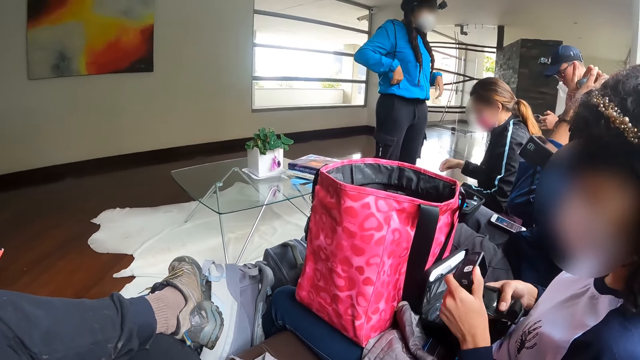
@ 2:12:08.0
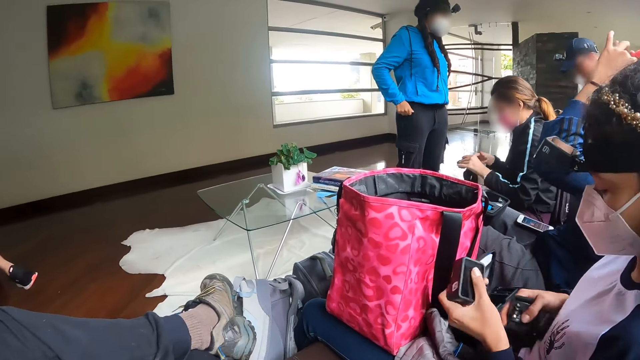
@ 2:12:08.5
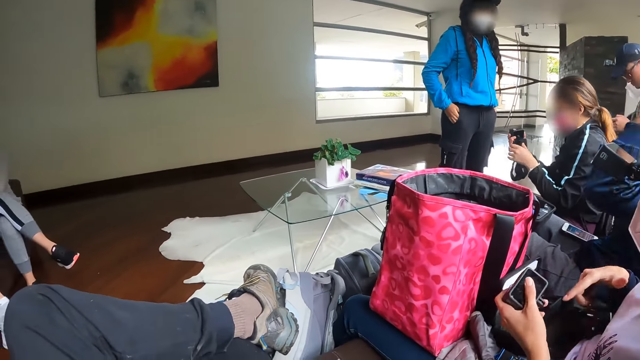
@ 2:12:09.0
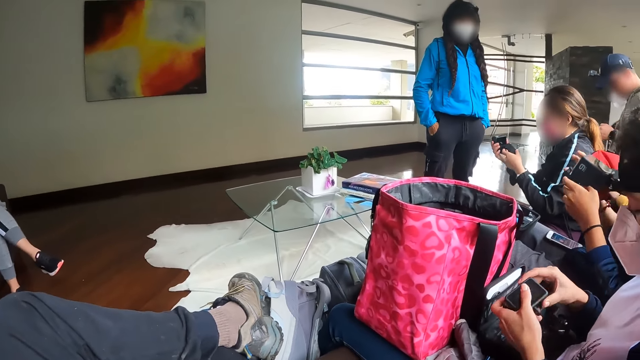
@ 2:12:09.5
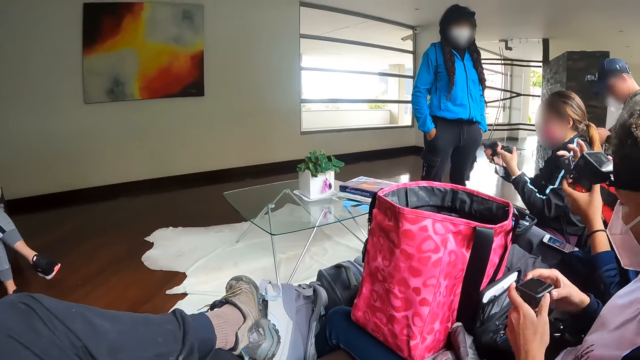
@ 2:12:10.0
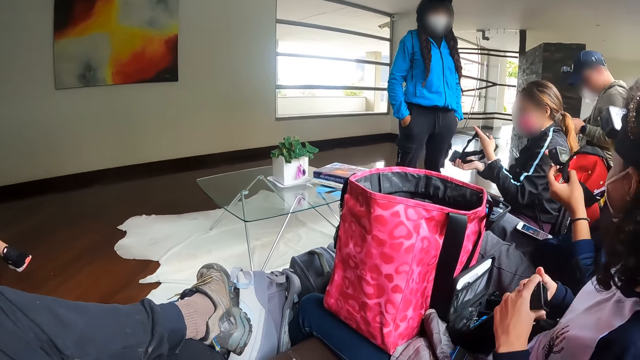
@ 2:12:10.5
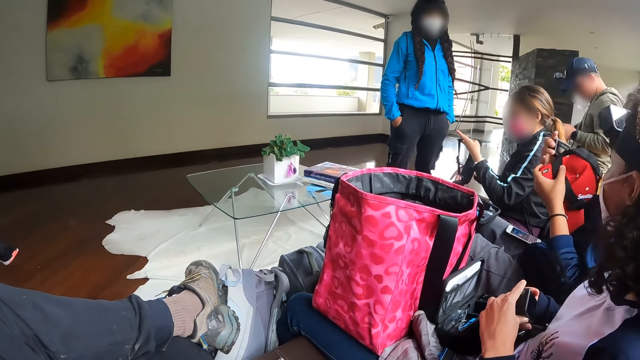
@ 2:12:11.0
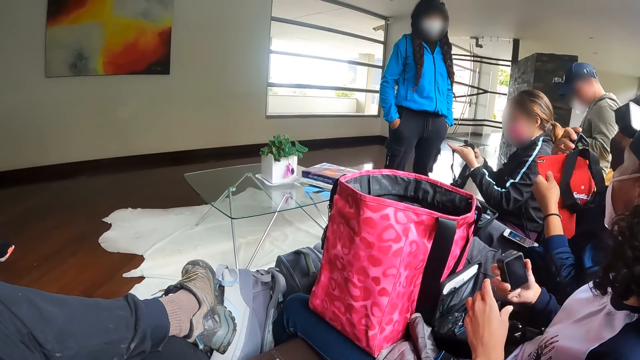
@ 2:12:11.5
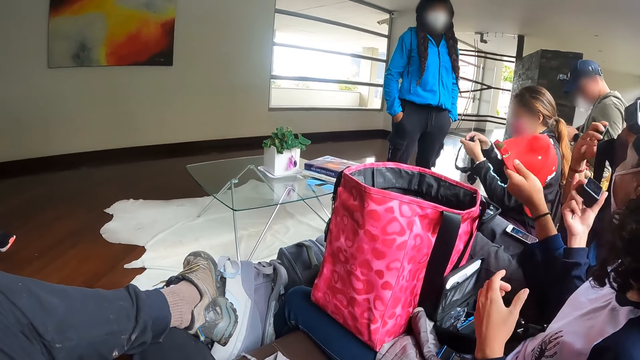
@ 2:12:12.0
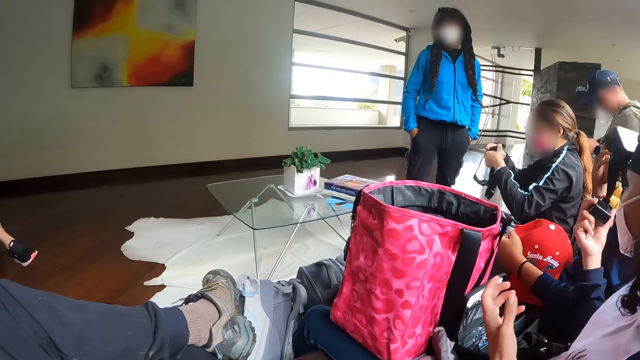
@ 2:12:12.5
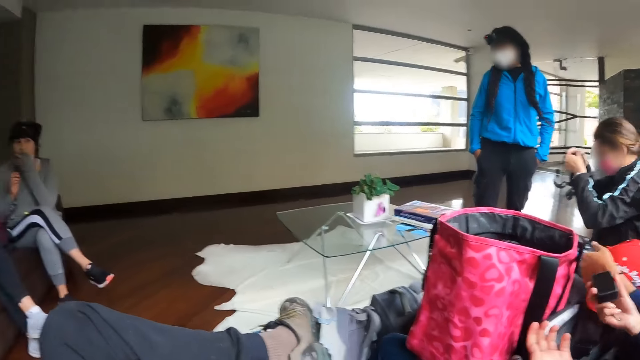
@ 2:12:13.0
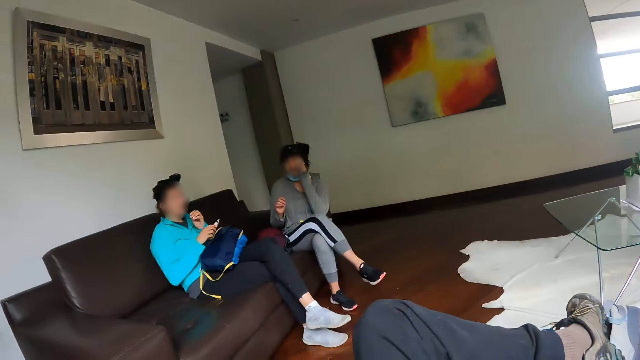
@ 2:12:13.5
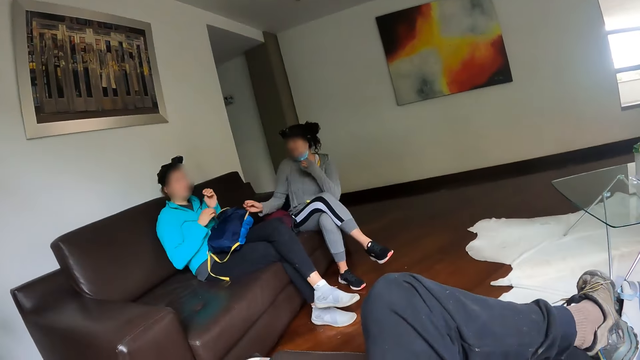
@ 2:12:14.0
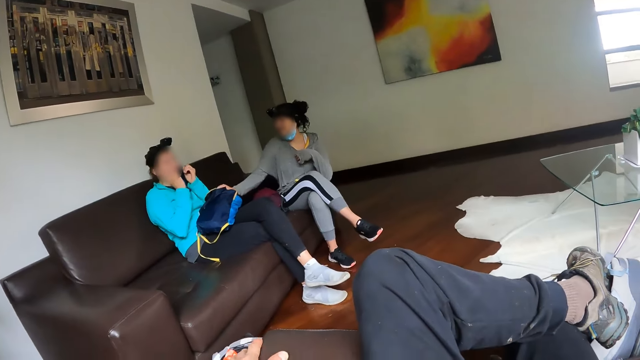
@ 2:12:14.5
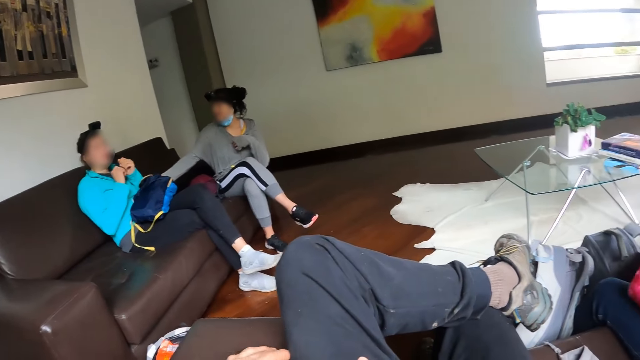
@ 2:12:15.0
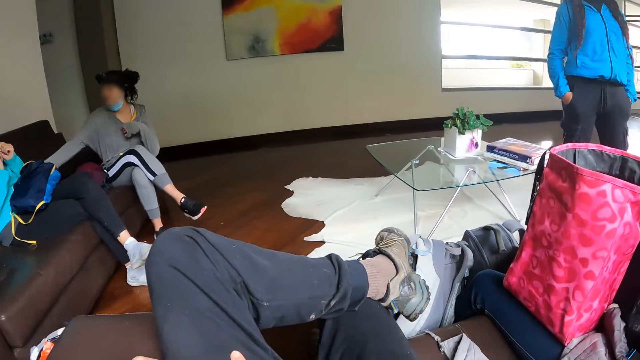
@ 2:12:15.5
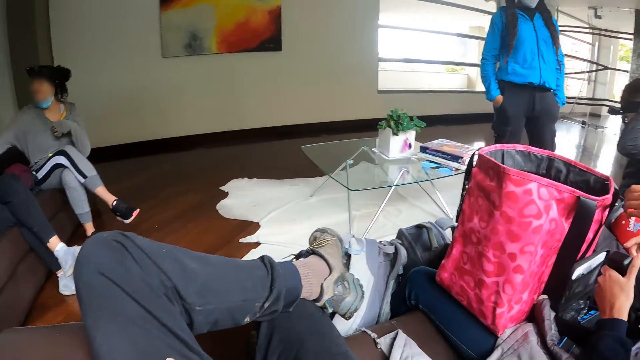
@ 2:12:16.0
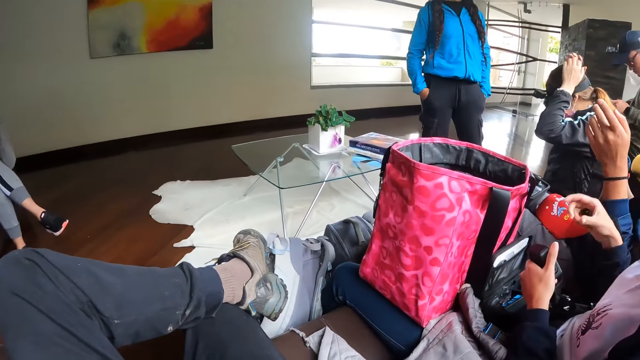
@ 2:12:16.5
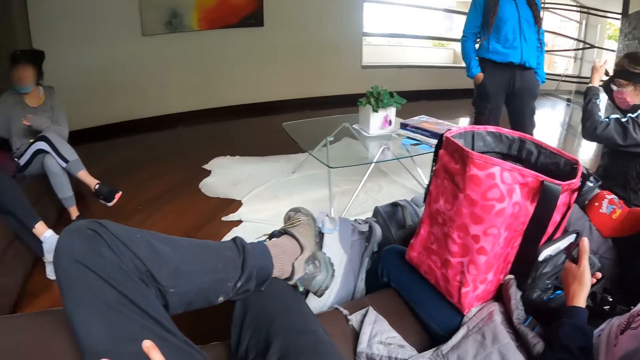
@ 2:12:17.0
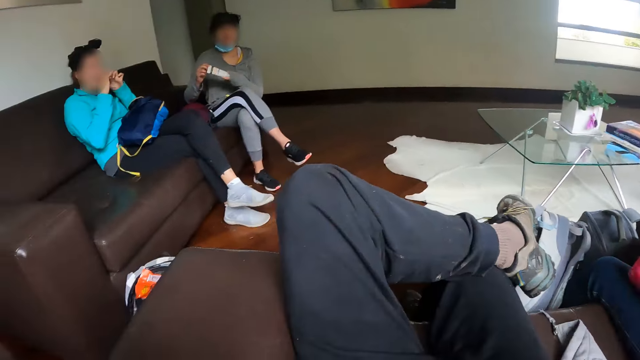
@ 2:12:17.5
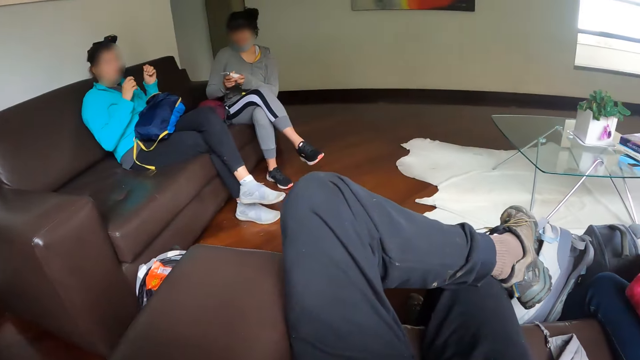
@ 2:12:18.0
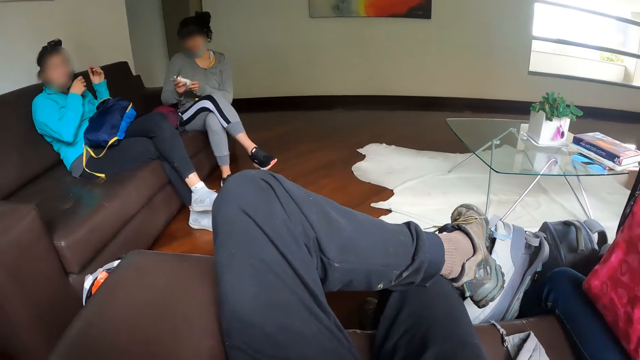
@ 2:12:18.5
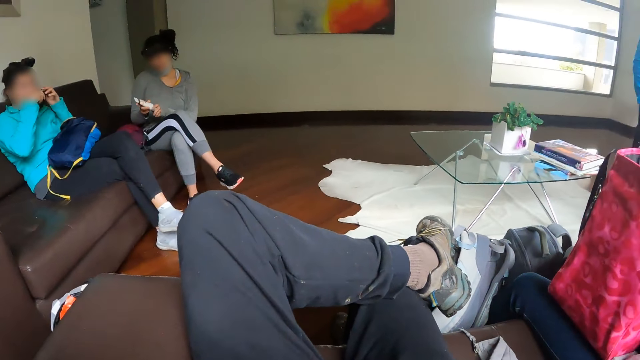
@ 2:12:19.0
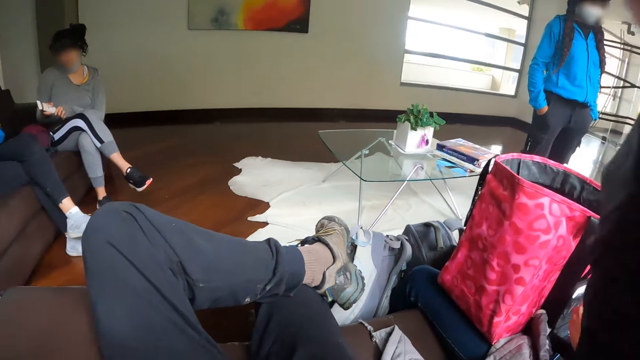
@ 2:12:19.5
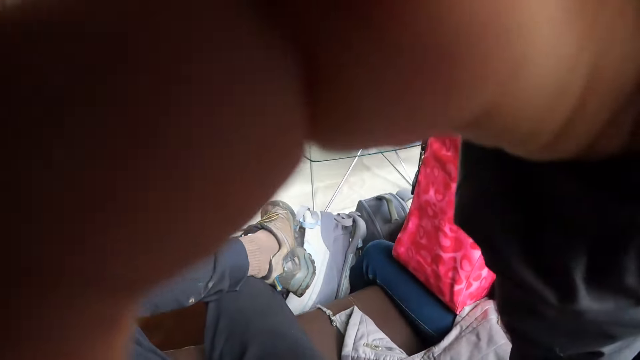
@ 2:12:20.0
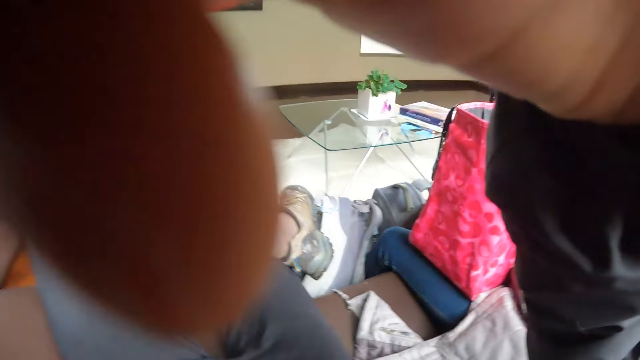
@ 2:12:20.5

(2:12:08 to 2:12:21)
A woman holds the camera and headgear with both hands. Another woman places the headgear on her lap with her right hand. The second woman holds the camera with both hands. A third woman detaches the headgear and camera from the face cap with both hands. The third woman places the face cap on her lap with her left hand. The first woman puts on the headgear and camera on her head with both hands. A fourth woman holds the cream tube in her right hand. The fourth woman opens the cream tube in her right hand with her left hand.

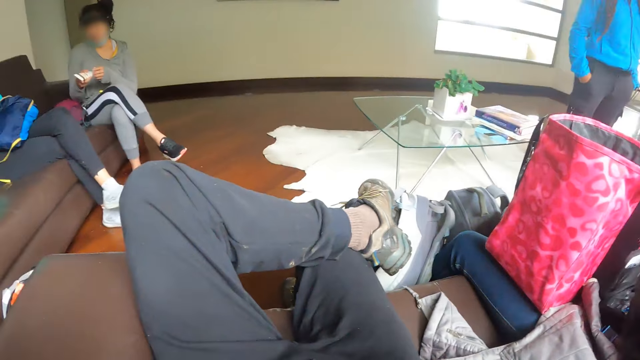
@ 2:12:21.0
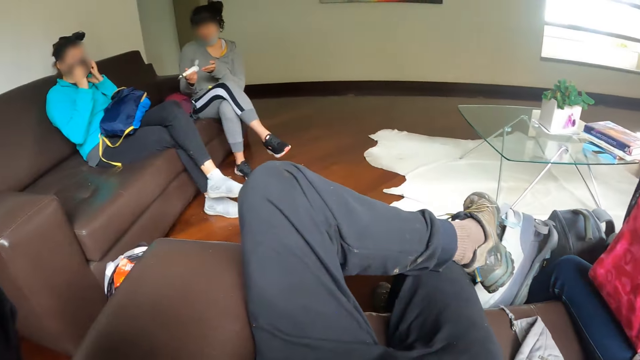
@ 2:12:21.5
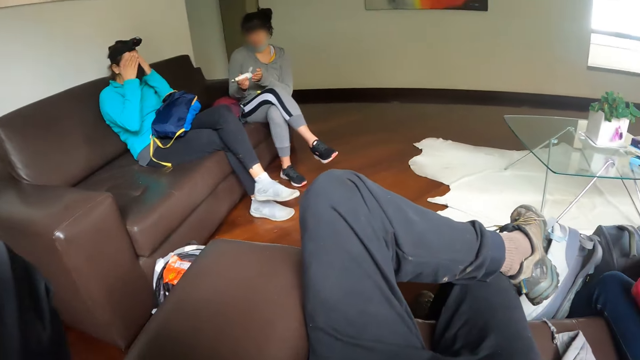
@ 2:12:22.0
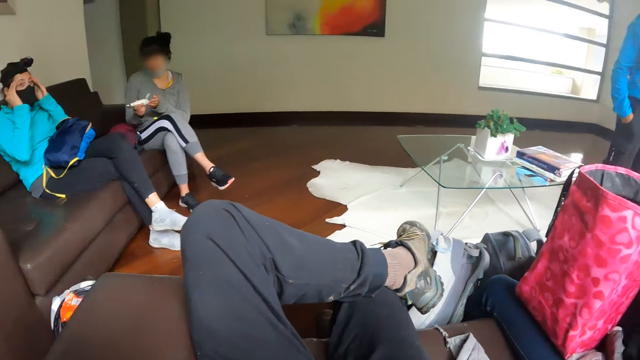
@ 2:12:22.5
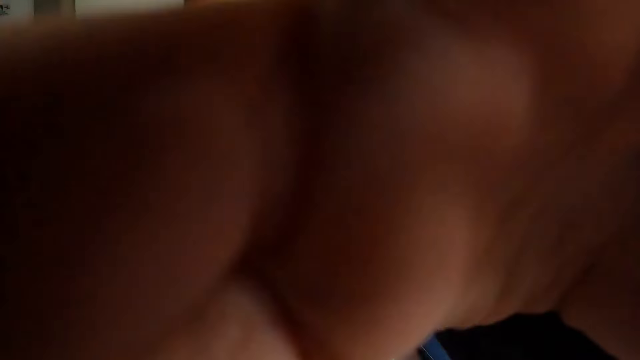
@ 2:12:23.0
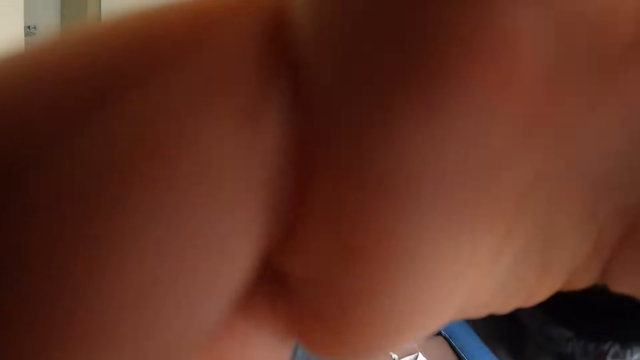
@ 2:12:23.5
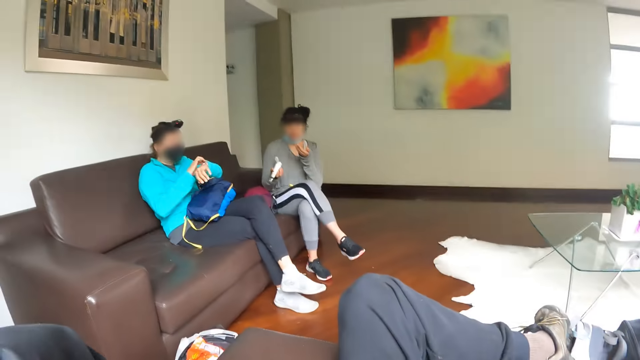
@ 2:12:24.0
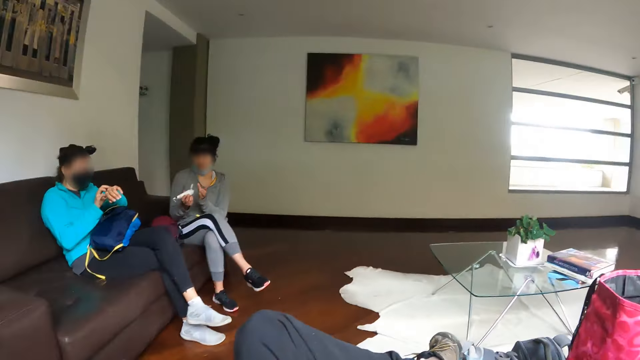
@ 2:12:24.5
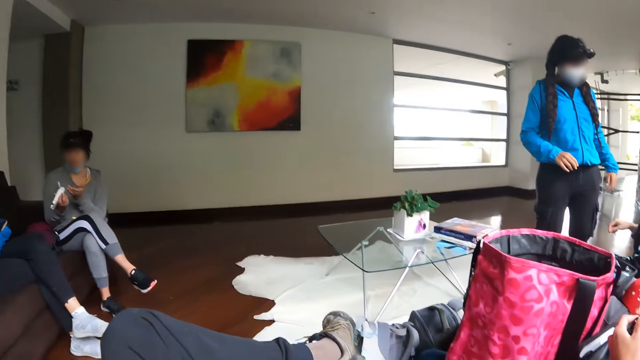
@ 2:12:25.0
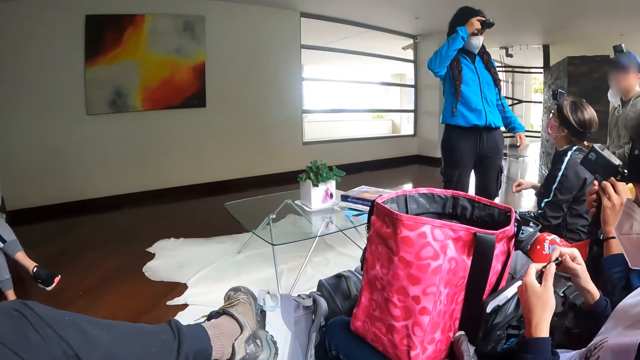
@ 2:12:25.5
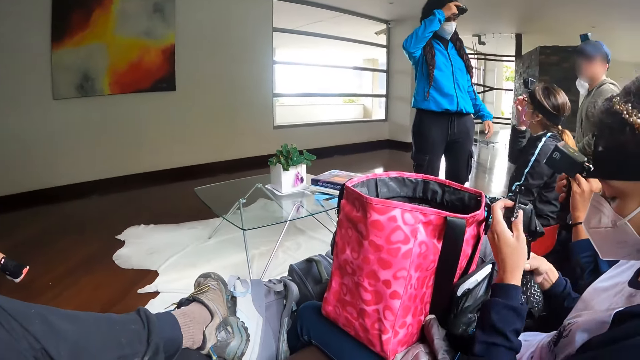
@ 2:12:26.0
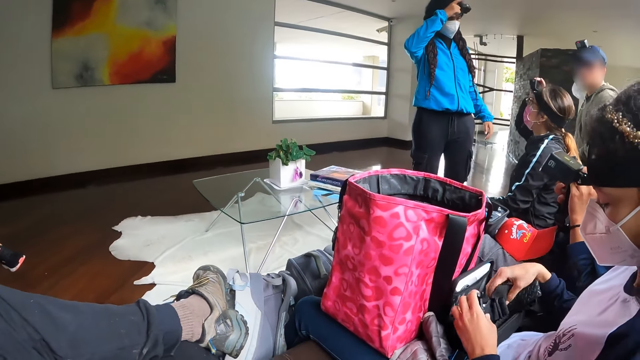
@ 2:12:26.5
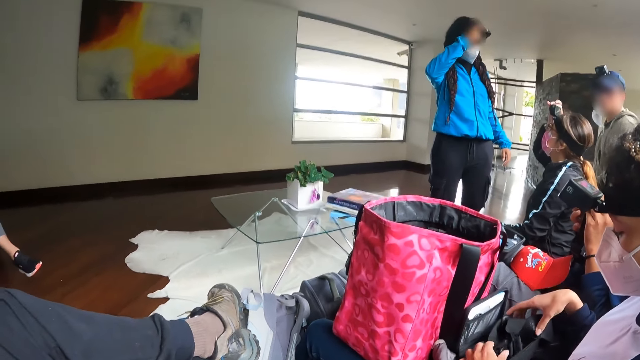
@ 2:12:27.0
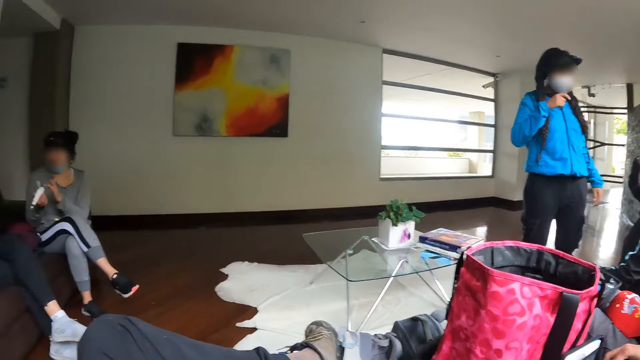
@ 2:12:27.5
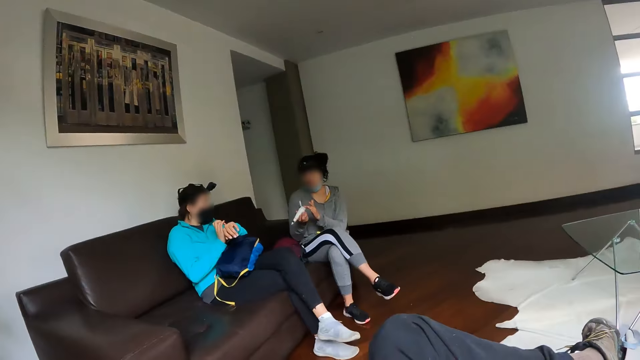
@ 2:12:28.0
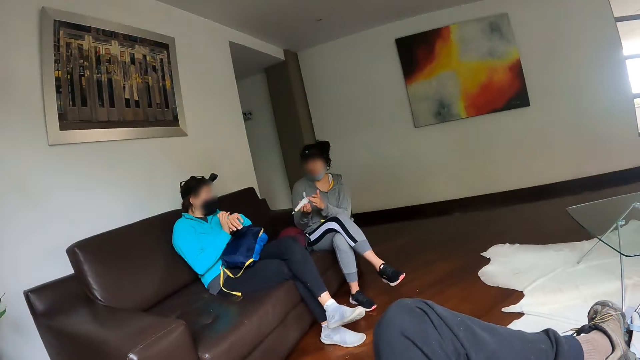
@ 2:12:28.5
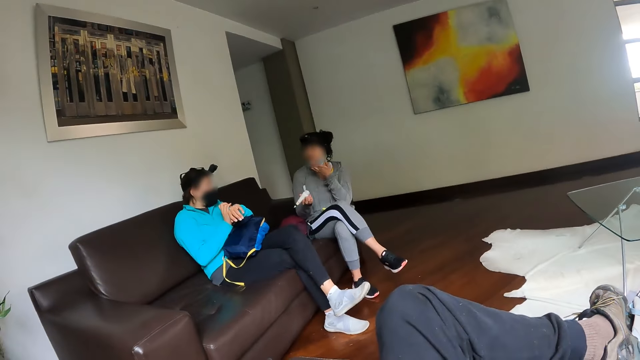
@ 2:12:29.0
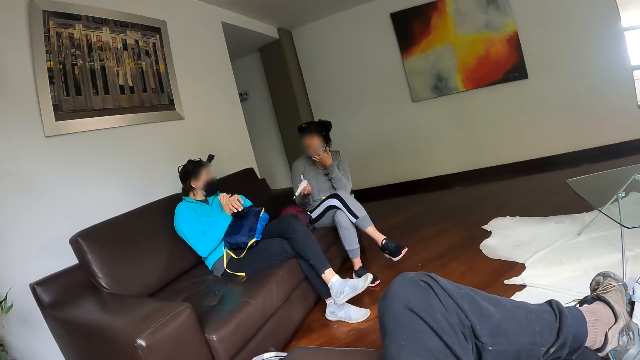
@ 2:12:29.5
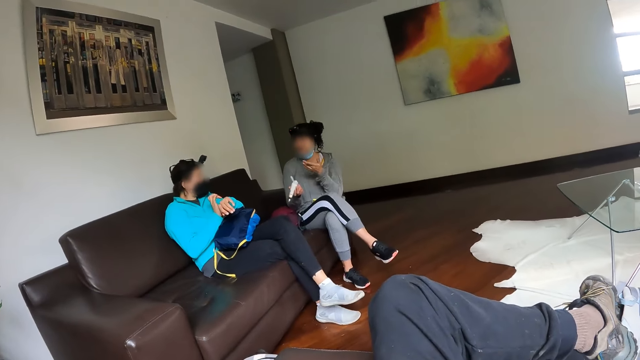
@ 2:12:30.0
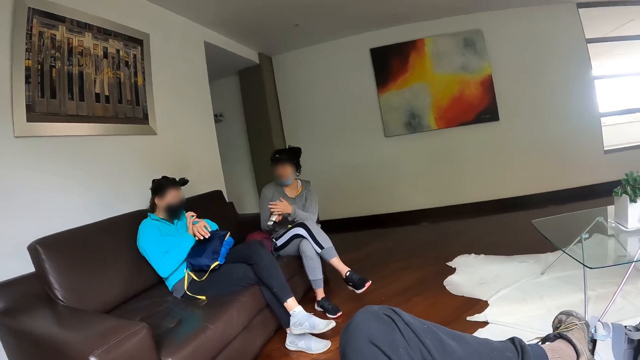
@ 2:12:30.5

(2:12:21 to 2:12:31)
A woman touches her face with both hands. Another woman presses the cream from the cream tube in her right hand on her left hand. The camera wearer touches a camera. A third woman operates the camera on her head with her right hand. A fourth woman places the camera and headgear in a pouch on her lap with both hands. The camera wearer looks around the house. A fifth woman operates the camera on her head with her right hand. The second woman scoops cream from the cream tube in her right hand with her left hand. The first woman rubs her left hand with her right hand. The second woman places the cream in her left hand on her face.
